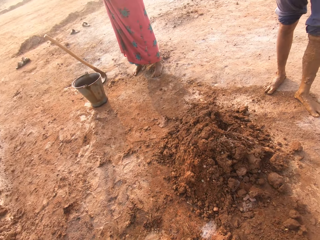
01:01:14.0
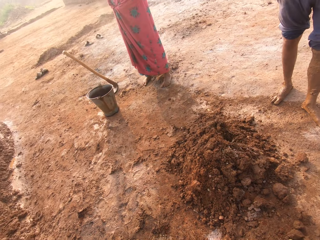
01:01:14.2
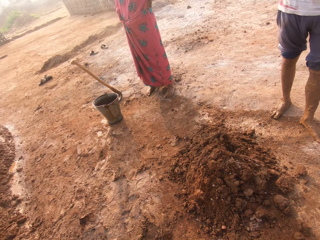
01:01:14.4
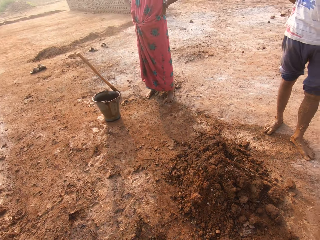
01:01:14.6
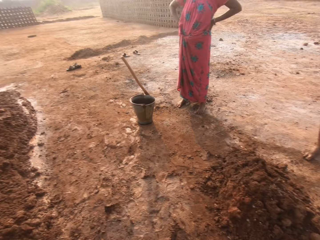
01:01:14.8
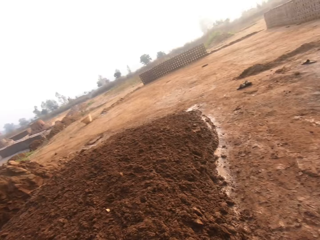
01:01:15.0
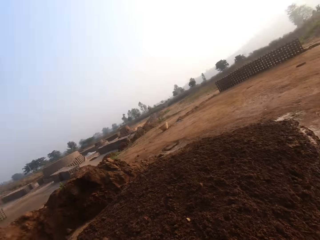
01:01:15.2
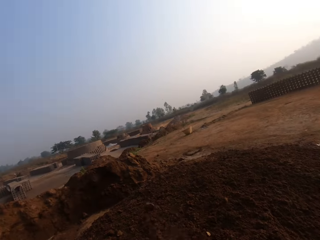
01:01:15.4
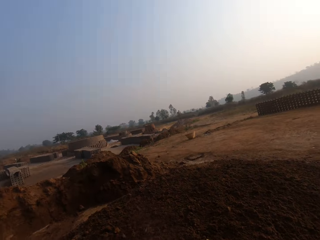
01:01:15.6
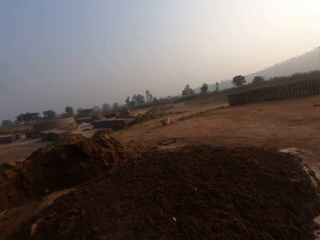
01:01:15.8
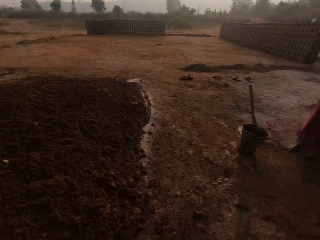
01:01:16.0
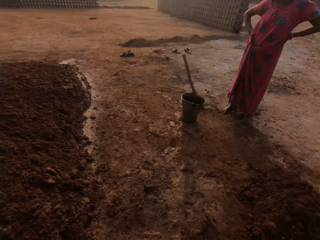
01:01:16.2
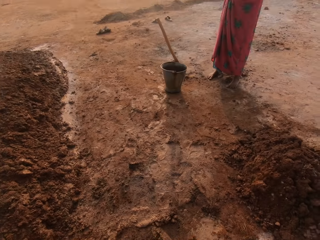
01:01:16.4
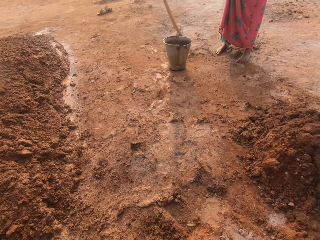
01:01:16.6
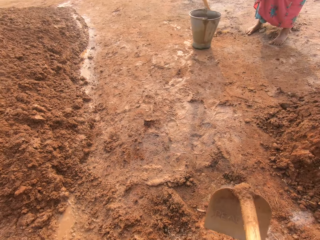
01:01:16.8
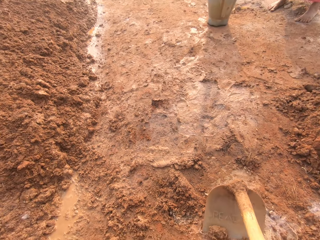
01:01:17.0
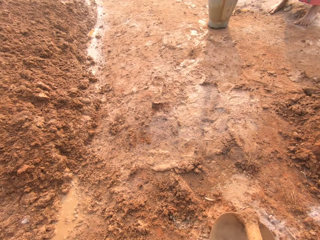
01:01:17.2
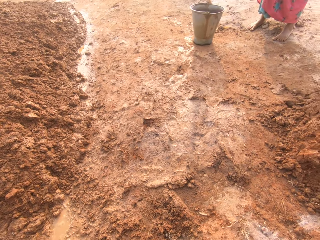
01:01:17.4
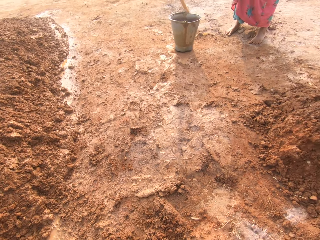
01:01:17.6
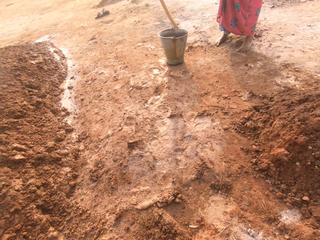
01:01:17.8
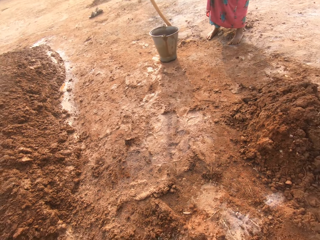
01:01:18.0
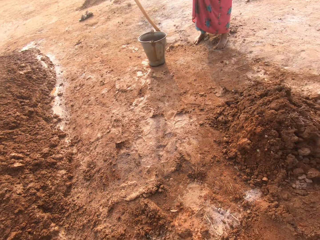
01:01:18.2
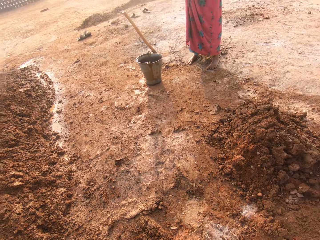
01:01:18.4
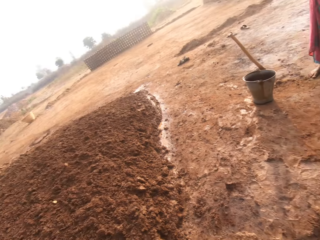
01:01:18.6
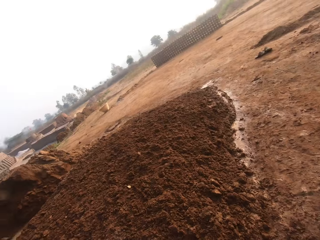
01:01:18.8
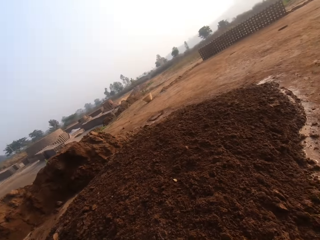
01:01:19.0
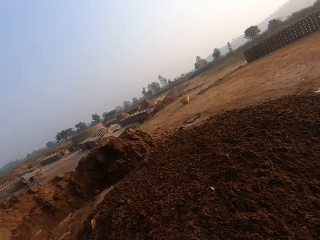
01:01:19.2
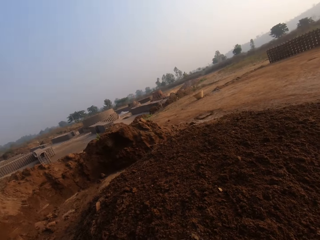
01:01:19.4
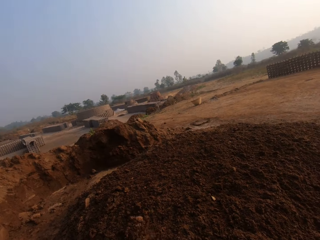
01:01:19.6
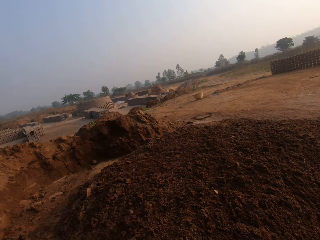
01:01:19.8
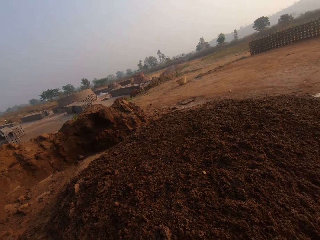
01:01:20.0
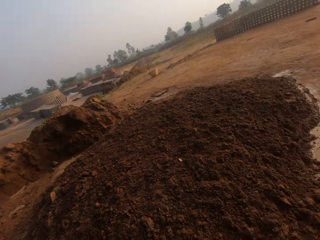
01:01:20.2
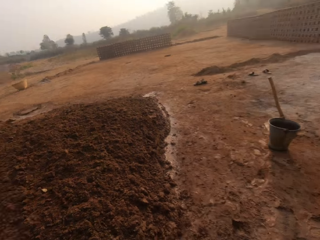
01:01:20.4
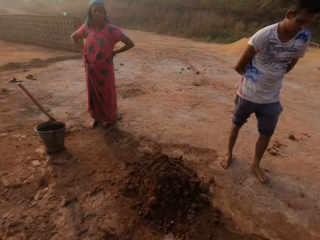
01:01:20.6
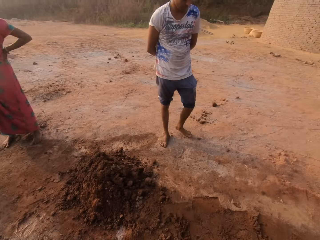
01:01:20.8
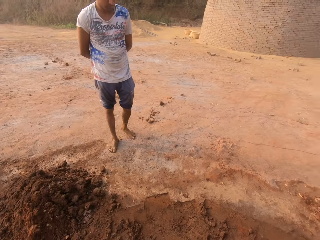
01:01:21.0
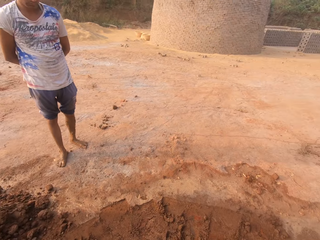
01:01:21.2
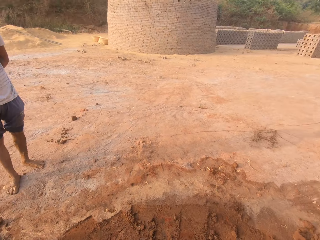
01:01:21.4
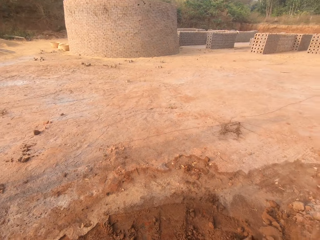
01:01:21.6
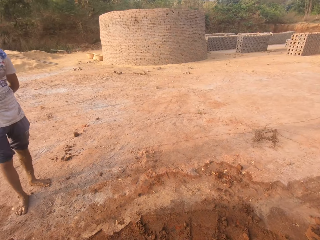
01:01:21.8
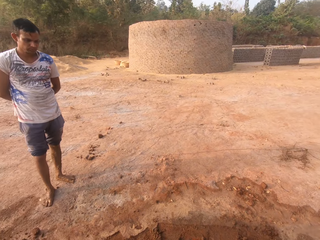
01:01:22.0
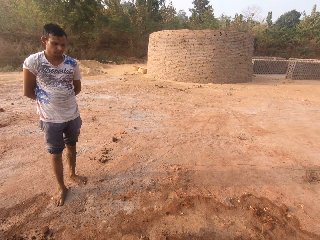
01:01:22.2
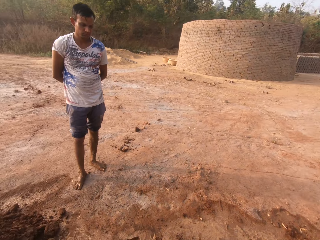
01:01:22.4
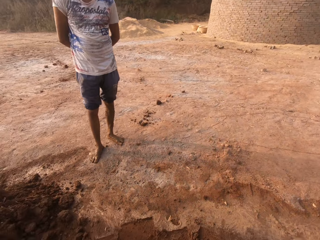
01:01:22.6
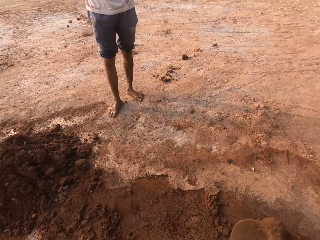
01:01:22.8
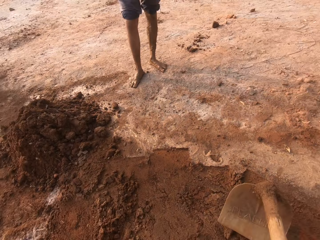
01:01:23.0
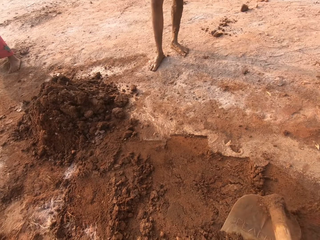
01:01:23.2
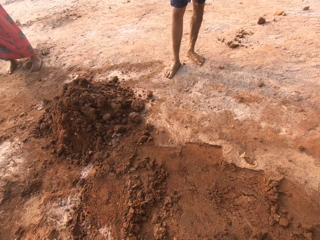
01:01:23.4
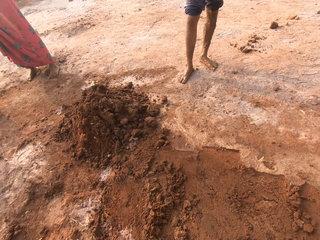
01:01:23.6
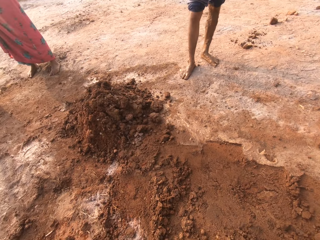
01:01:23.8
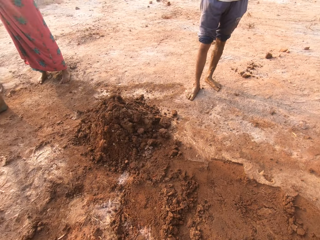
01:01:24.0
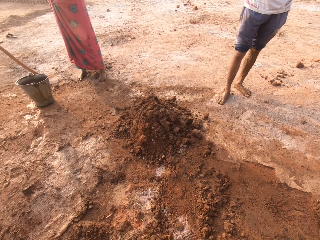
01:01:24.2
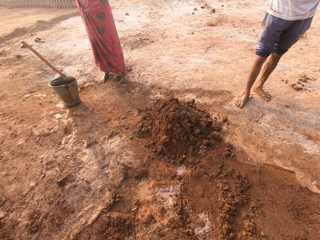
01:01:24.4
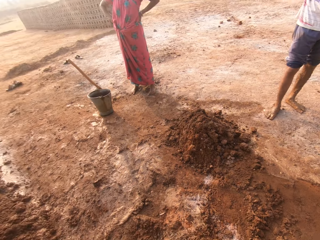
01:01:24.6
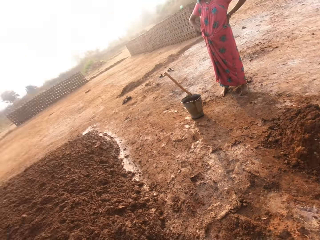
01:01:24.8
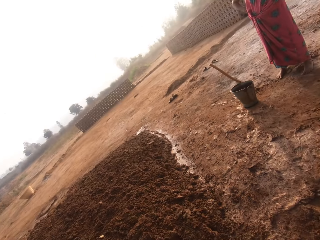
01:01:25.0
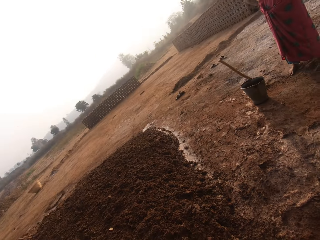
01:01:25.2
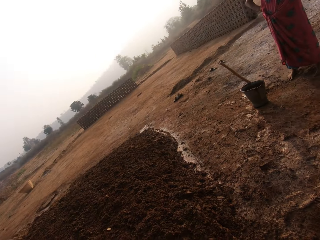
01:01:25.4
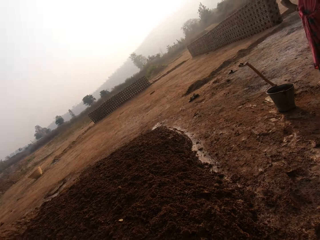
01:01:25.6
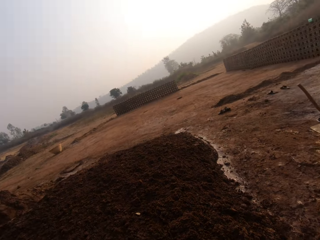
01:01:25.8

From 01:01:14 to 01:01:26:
The camera wearer throws the clay on the heap of clay on the ground with the gardening hoe in his hands. He moves around in the field. He digs clay from the ground with the hoe in his hands. He throws the clay on the heap of clay on the ground with the hoe in his hands. He moves around in the field. He digs clay from the ground with the hoe in his hands.

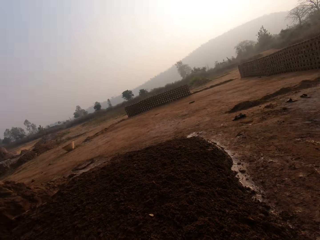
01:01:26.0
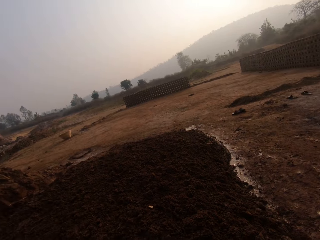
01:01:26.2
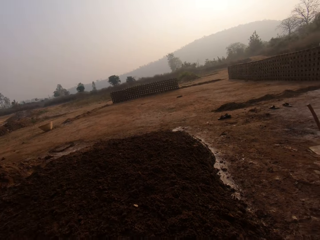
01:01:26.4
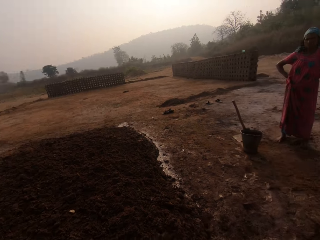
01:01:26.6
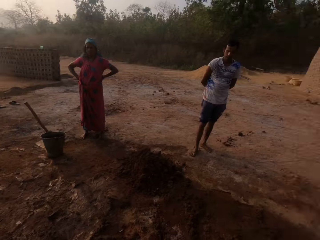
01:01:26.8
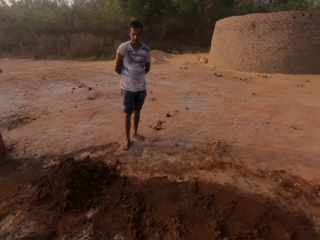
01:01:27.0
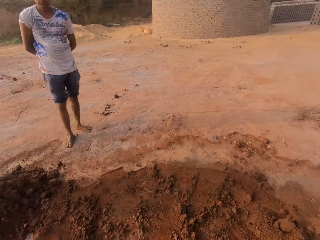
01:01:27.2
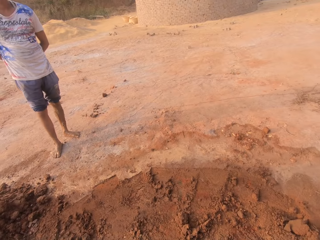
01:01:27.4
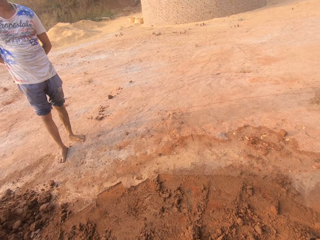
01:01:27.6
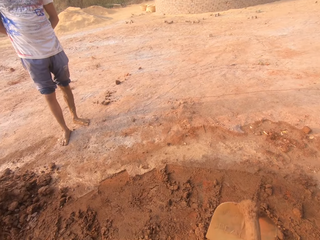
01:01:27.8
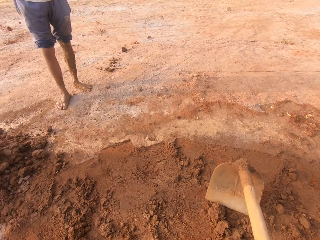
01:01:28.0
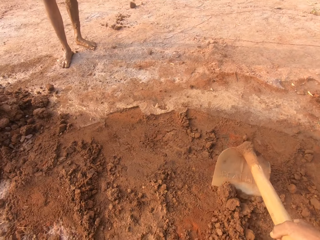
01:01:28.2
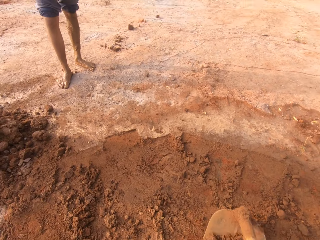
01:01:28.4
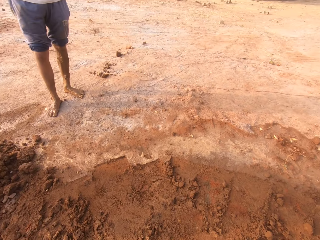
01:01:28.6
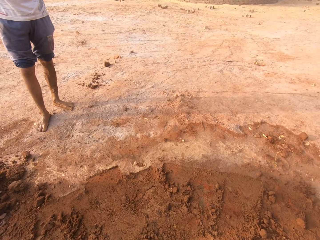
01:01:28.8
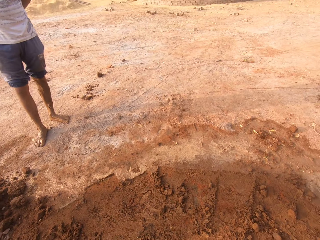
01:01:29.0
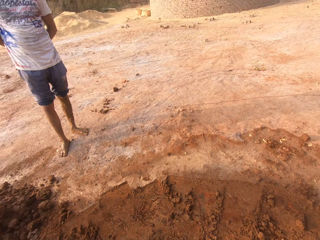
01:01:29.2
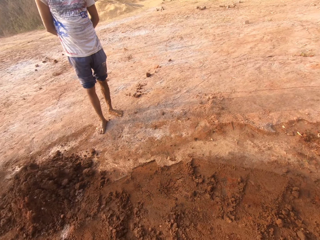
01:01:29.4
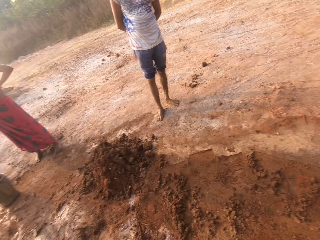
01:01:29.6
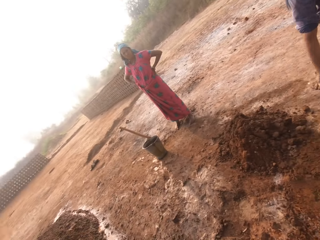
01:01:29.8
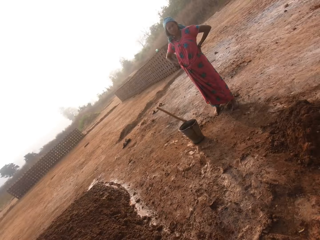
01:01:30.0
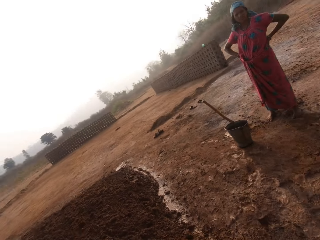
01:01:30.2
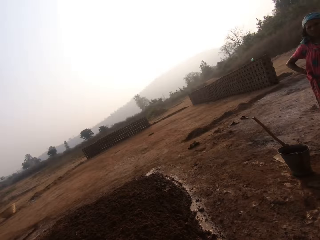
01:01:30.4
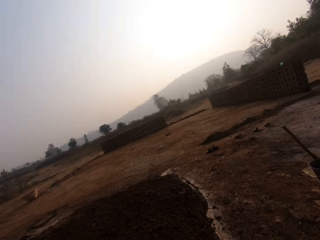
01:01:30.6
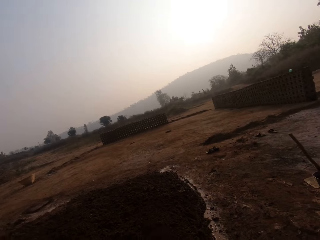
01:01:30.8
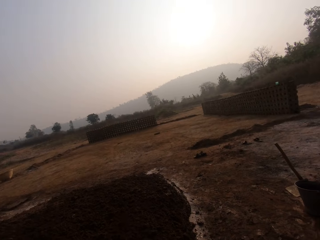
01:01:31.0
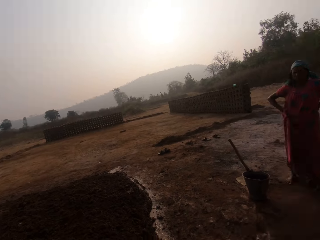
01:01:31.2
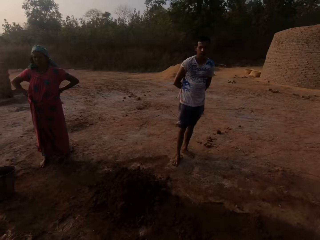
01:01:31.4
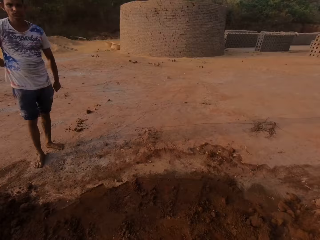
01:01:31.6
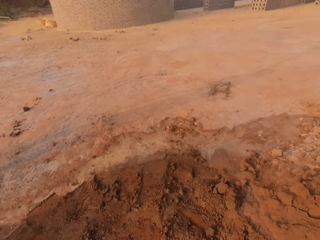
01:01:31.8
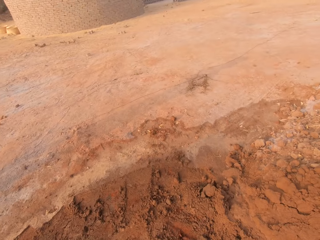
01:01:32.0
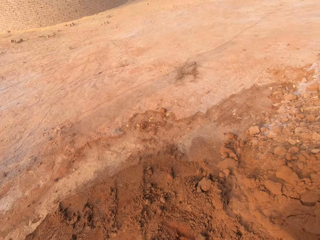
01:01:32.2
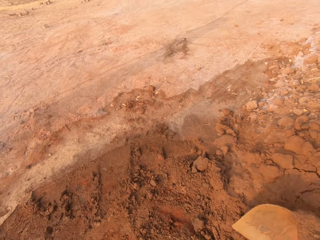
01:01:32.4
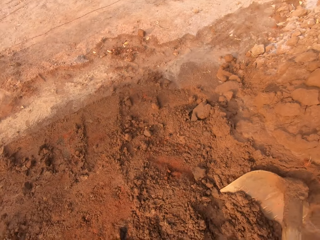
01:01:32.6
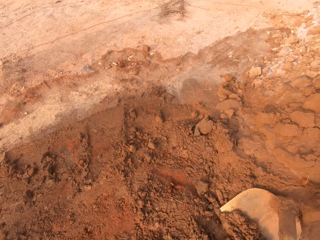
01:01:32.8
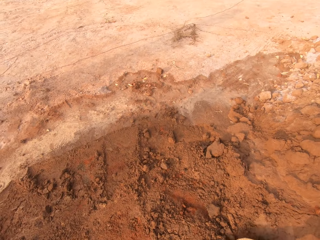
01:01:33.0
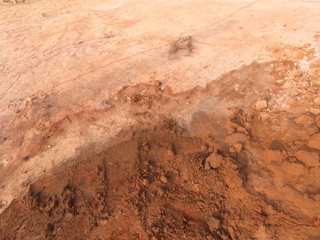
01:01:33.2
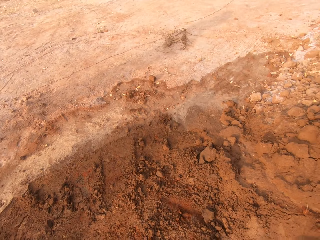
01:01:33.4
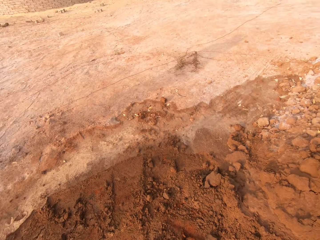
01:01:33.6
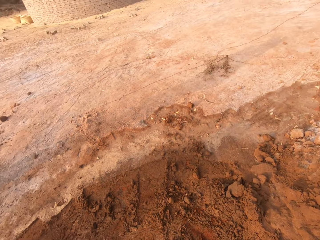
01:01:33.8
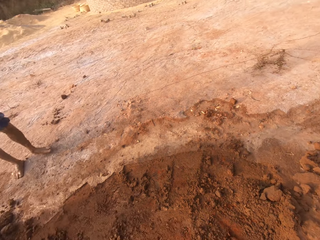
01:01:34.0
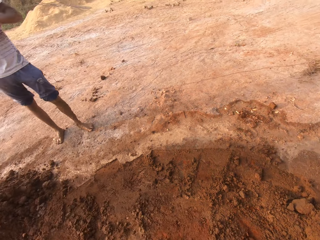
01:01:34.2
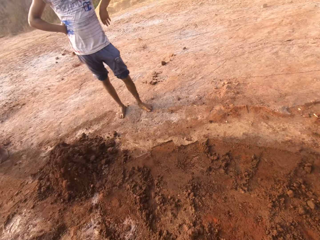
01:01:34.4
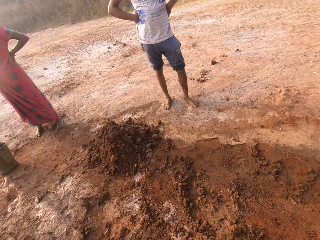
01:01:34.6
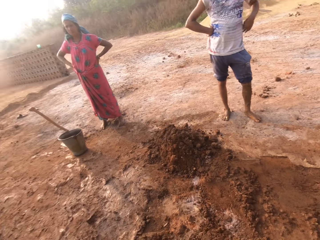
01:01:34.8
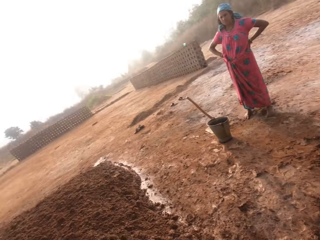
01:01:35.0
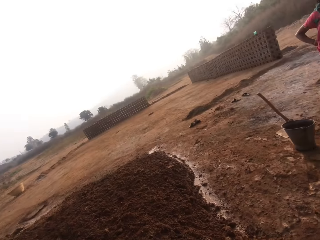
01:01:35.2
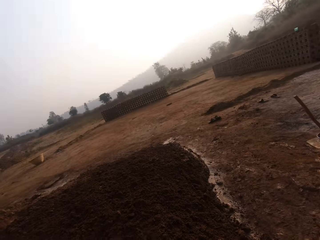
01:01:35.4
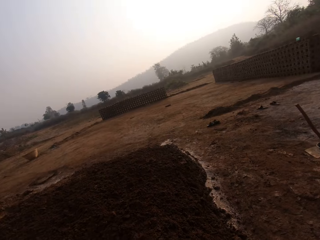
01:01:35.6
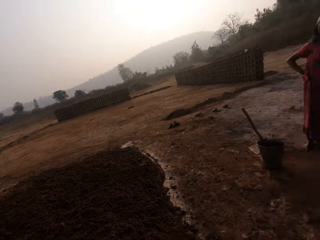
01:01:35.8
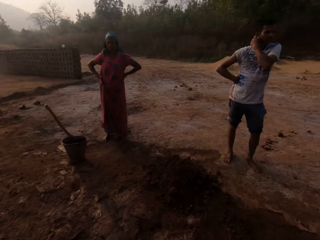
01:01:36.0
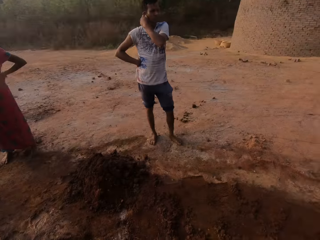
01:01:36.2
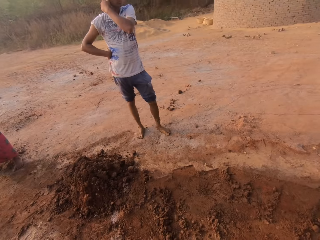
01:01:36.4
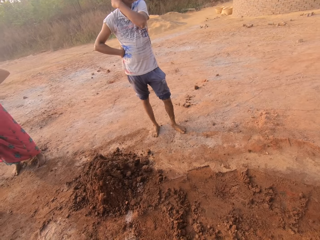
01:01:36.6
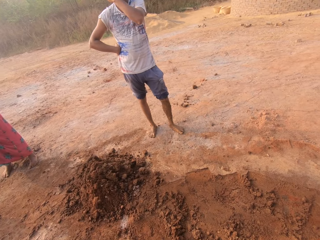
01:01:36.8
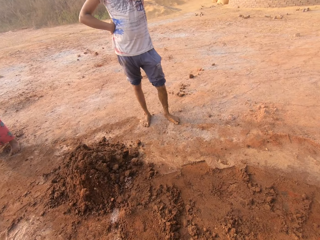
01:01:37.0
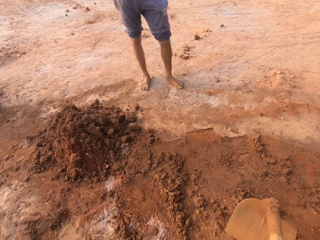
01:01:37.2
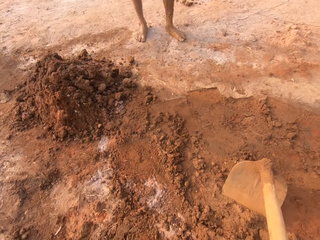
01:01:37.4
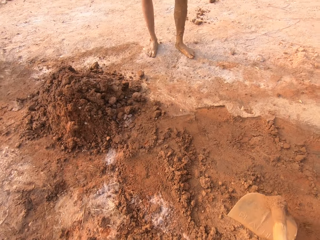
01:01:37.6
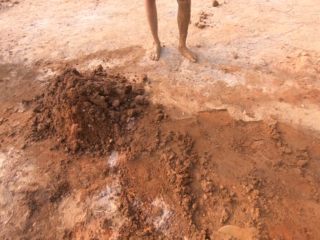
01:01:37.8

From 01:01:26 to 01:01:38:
The camera wearer throws the clay on the heap of clay on the ground with the gardening hoe in his hands. He moves around in the field. He digs clay from the ground with the hoe in his hands. He throws the clay on the heap of clay on the ground with the hoe in his hands. He moves around in the field. He digs clay from the ground with the hoe in his hands. He throws the clay on the heap of clay on the ground with the hoe in his hands. He moves around in the field. He digs clay from the ground with the hoe in his hands.
